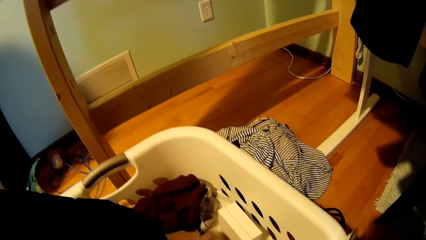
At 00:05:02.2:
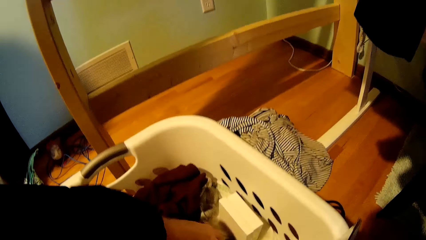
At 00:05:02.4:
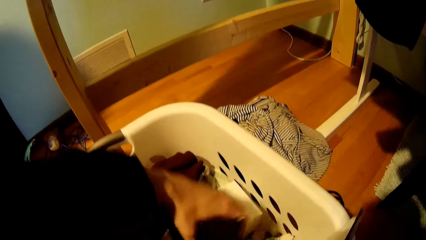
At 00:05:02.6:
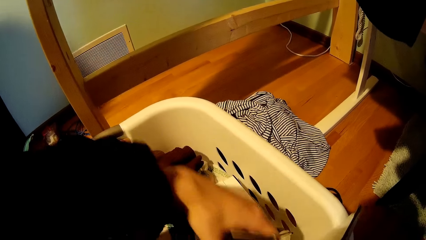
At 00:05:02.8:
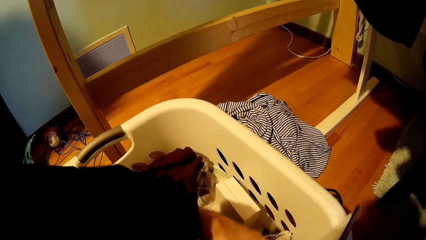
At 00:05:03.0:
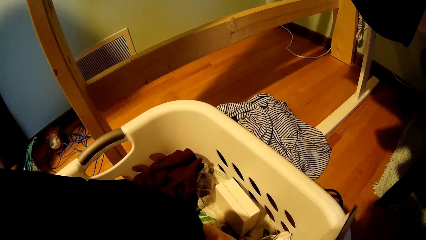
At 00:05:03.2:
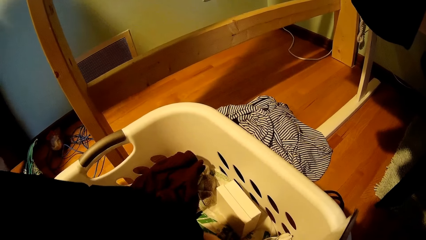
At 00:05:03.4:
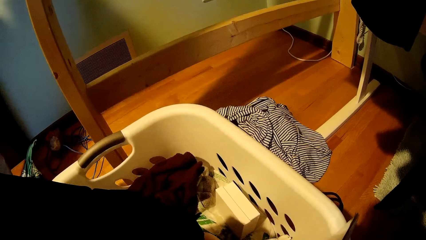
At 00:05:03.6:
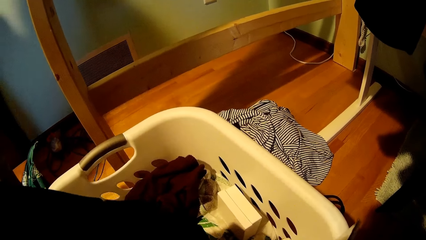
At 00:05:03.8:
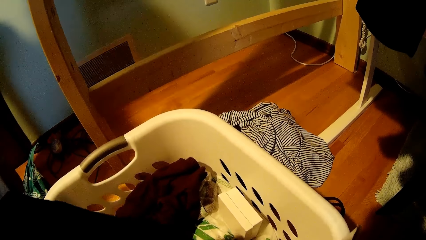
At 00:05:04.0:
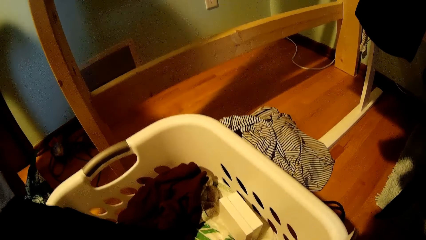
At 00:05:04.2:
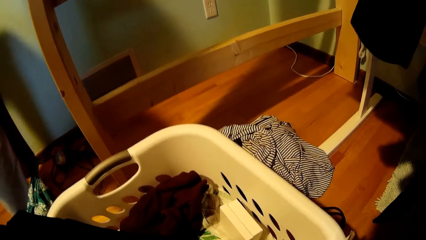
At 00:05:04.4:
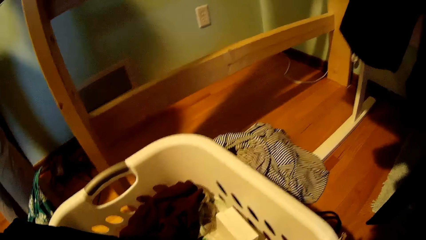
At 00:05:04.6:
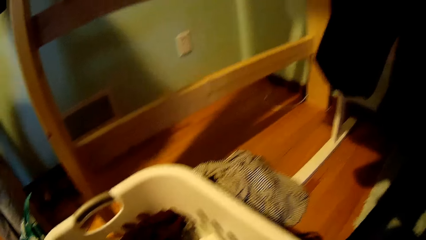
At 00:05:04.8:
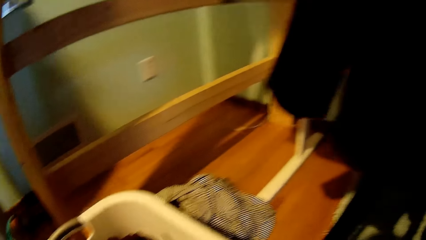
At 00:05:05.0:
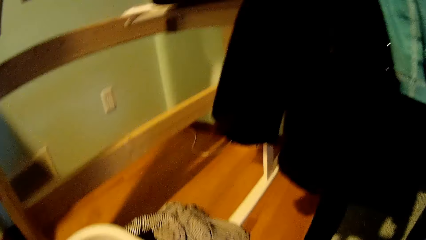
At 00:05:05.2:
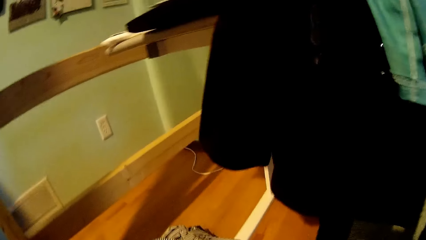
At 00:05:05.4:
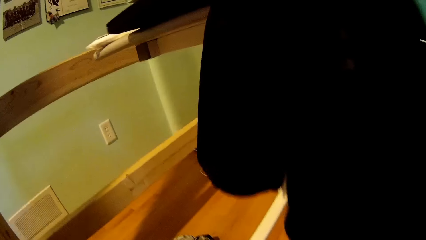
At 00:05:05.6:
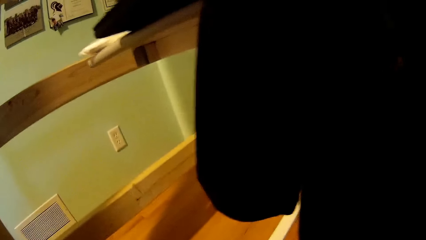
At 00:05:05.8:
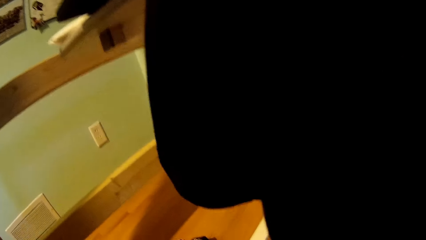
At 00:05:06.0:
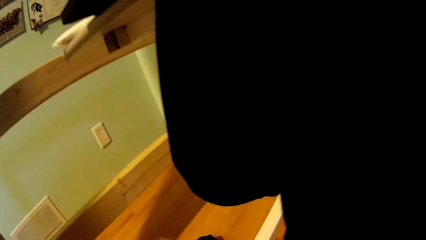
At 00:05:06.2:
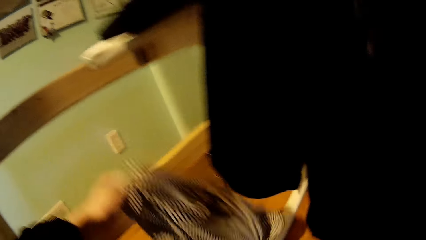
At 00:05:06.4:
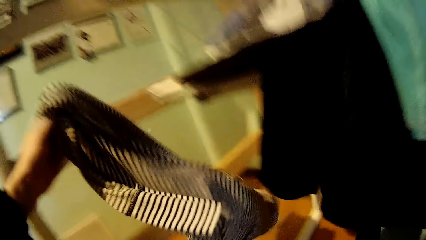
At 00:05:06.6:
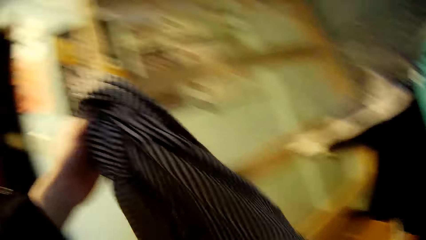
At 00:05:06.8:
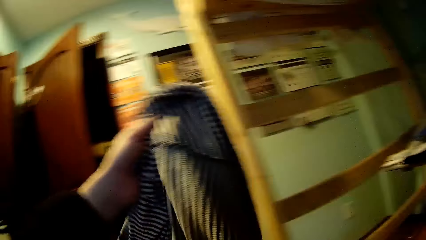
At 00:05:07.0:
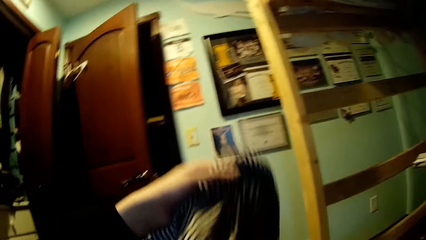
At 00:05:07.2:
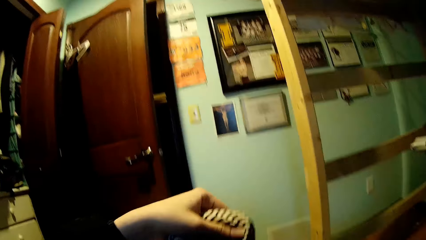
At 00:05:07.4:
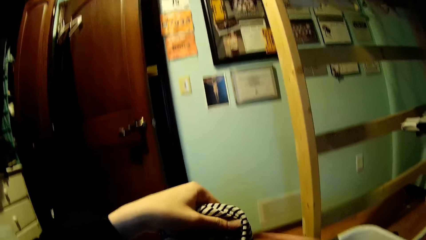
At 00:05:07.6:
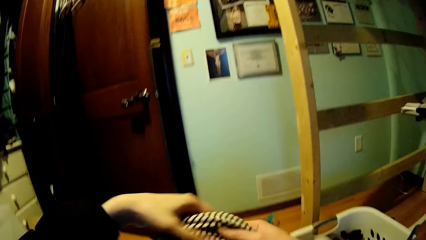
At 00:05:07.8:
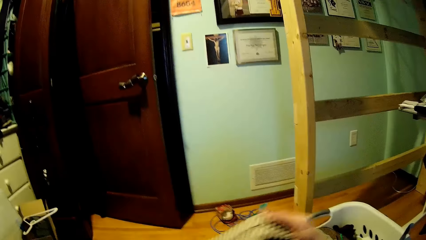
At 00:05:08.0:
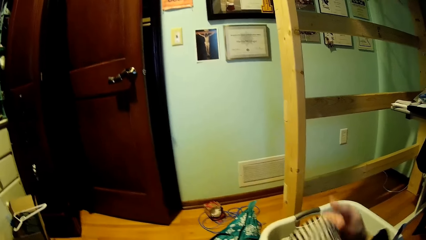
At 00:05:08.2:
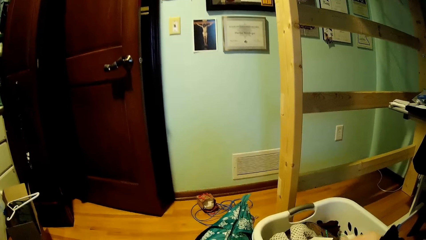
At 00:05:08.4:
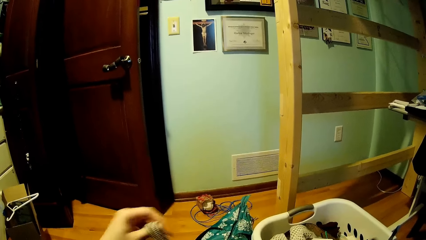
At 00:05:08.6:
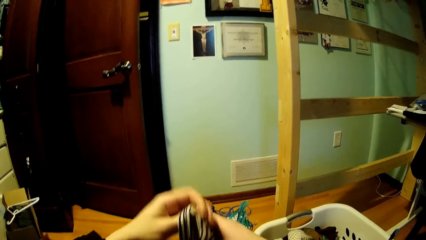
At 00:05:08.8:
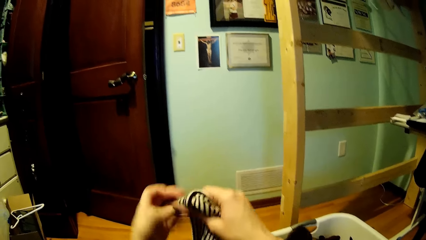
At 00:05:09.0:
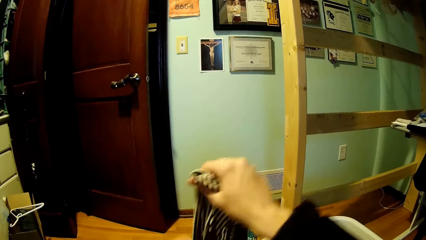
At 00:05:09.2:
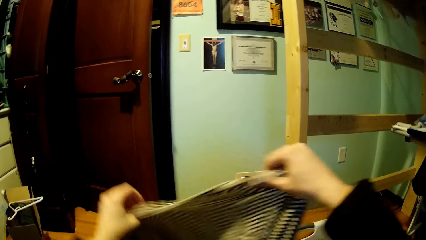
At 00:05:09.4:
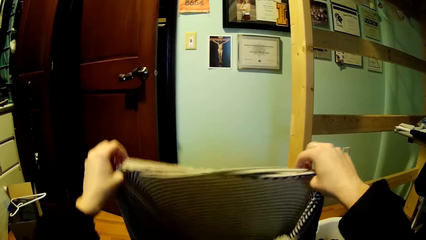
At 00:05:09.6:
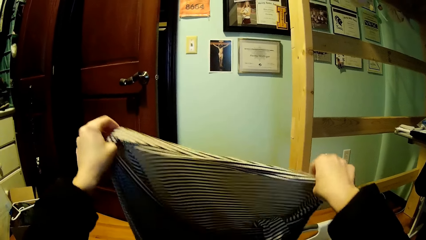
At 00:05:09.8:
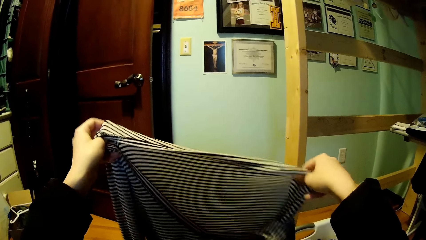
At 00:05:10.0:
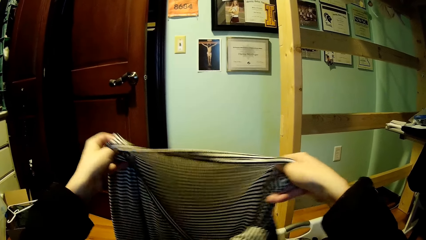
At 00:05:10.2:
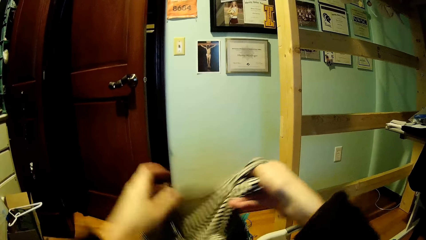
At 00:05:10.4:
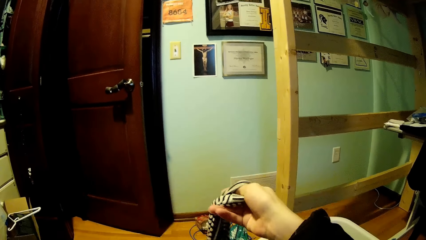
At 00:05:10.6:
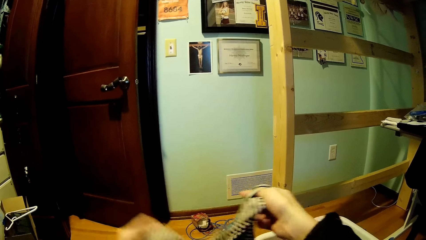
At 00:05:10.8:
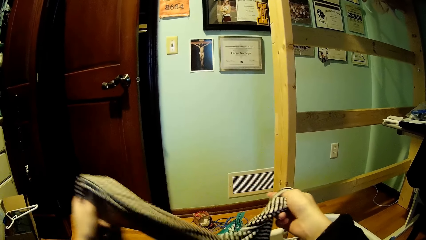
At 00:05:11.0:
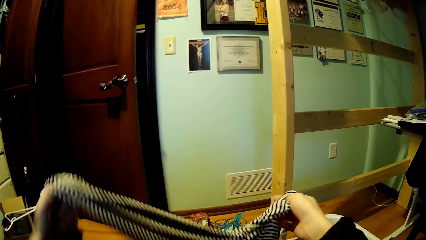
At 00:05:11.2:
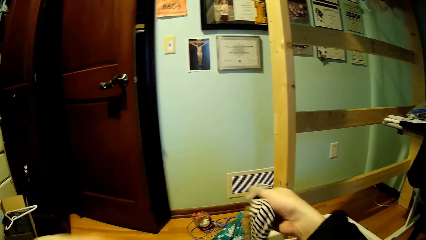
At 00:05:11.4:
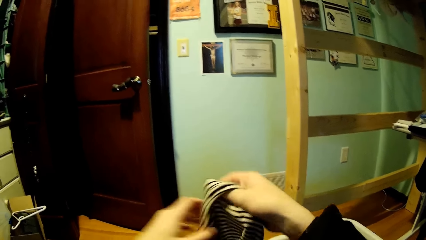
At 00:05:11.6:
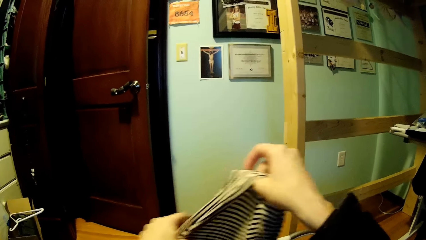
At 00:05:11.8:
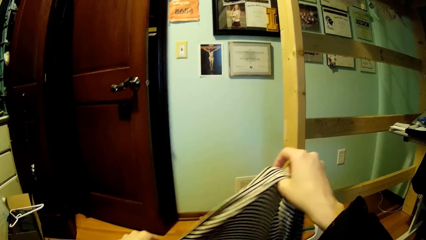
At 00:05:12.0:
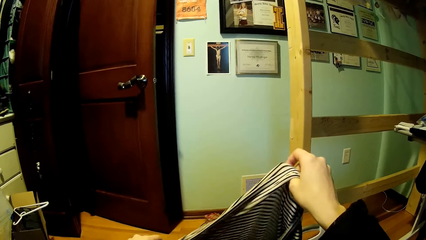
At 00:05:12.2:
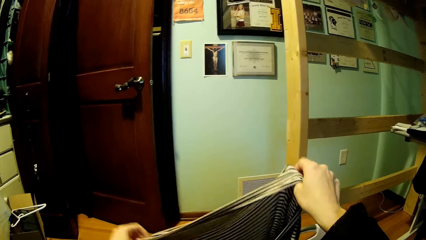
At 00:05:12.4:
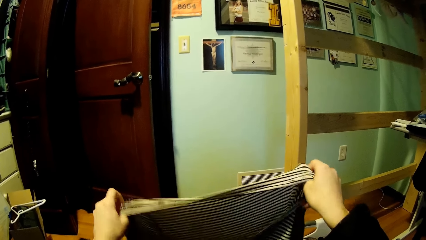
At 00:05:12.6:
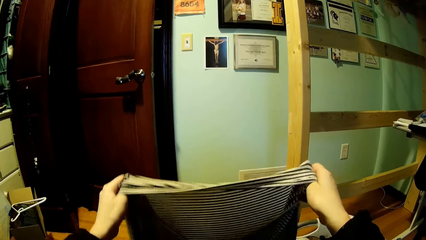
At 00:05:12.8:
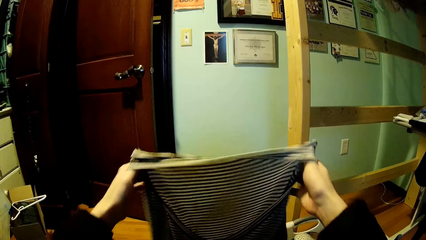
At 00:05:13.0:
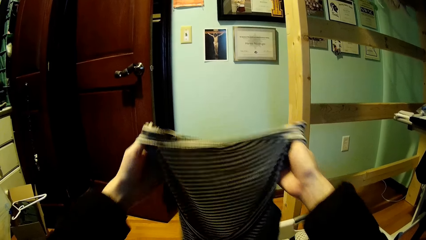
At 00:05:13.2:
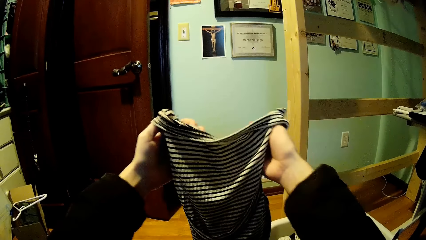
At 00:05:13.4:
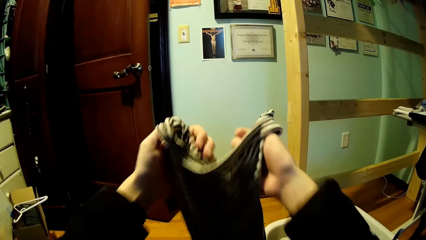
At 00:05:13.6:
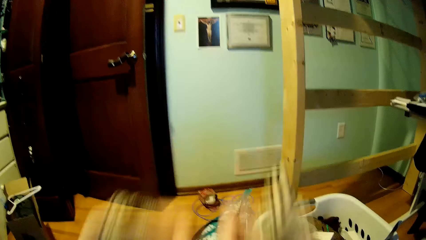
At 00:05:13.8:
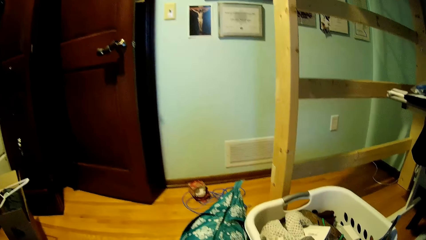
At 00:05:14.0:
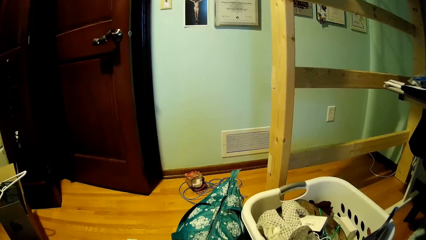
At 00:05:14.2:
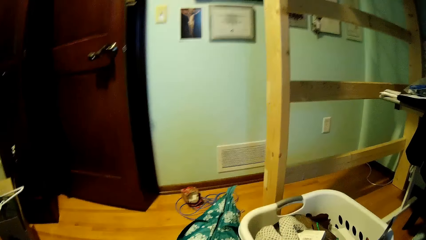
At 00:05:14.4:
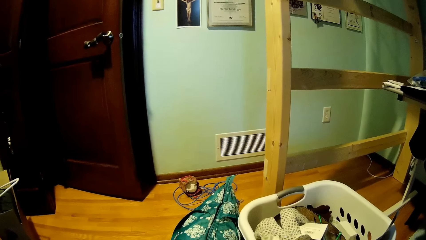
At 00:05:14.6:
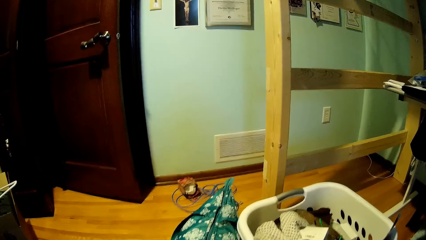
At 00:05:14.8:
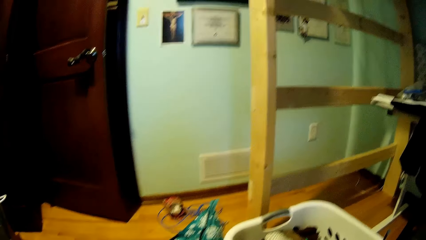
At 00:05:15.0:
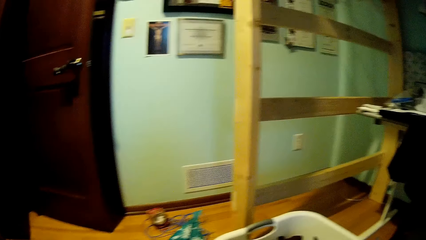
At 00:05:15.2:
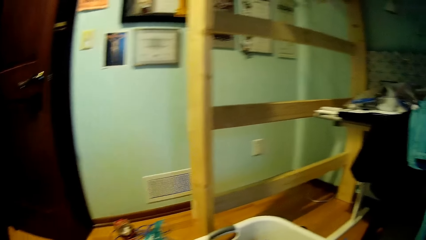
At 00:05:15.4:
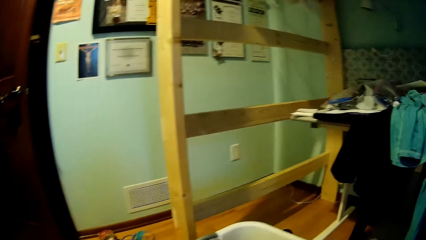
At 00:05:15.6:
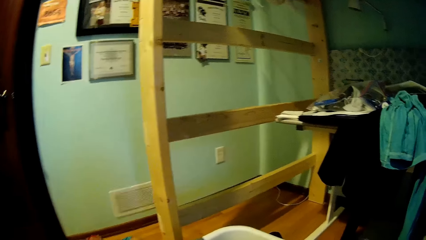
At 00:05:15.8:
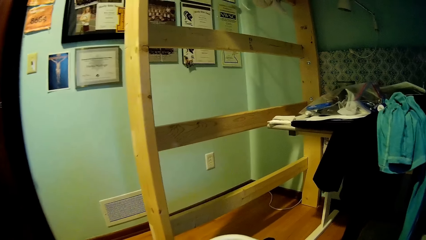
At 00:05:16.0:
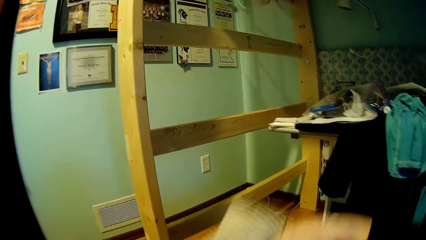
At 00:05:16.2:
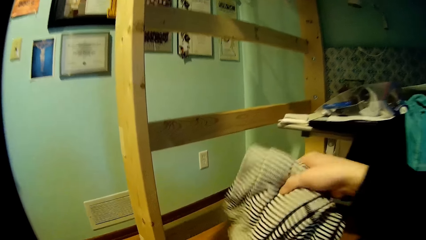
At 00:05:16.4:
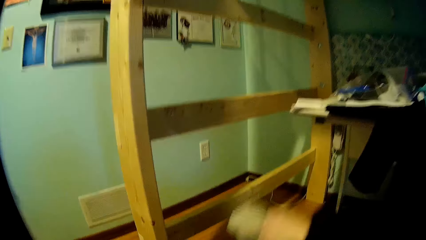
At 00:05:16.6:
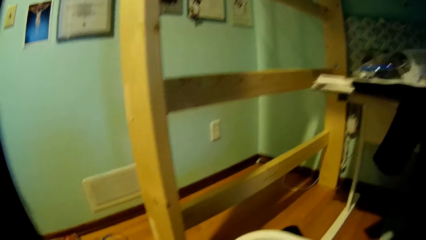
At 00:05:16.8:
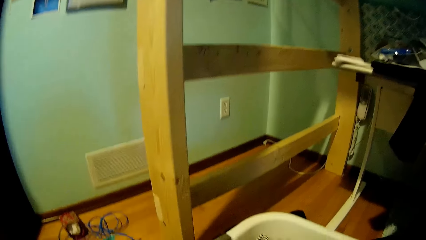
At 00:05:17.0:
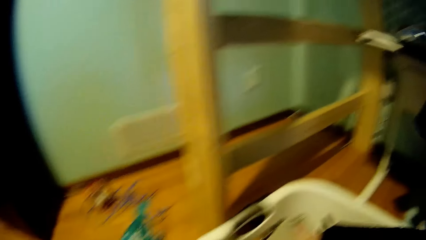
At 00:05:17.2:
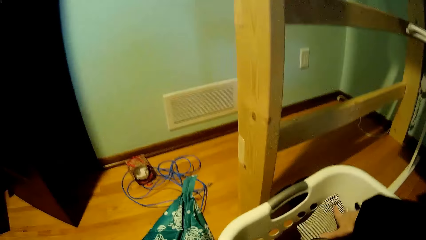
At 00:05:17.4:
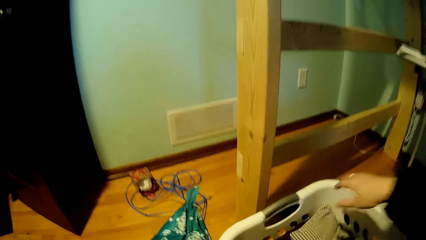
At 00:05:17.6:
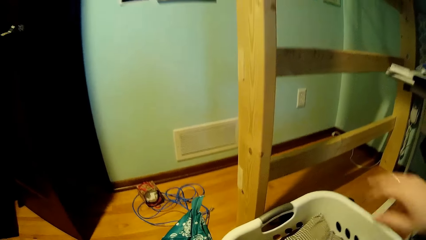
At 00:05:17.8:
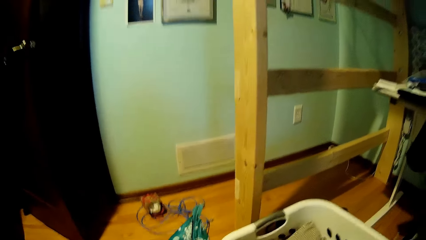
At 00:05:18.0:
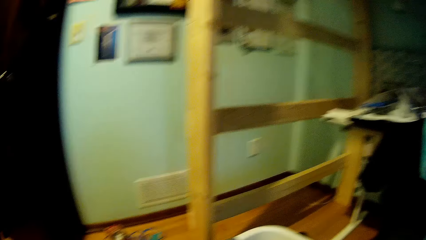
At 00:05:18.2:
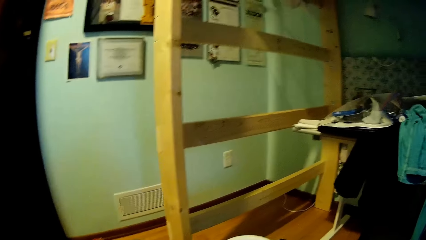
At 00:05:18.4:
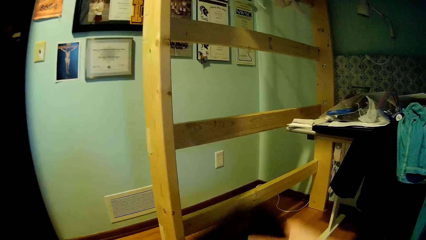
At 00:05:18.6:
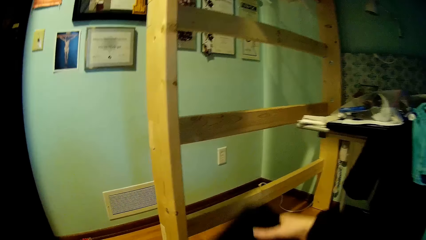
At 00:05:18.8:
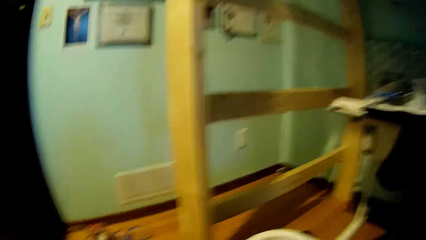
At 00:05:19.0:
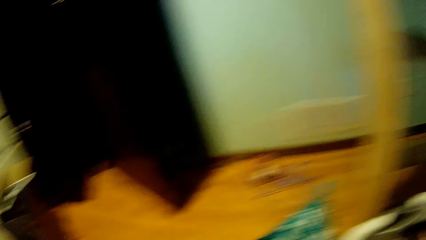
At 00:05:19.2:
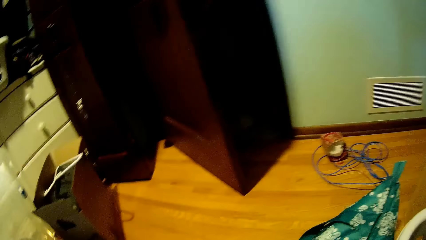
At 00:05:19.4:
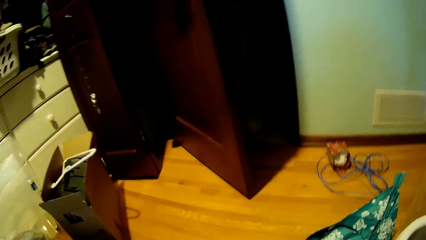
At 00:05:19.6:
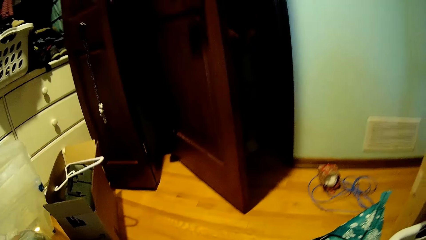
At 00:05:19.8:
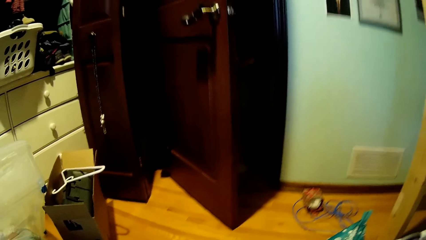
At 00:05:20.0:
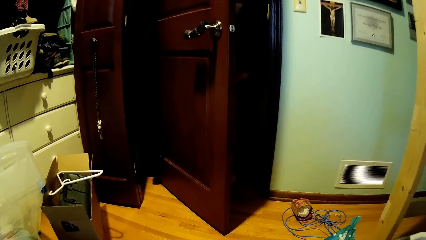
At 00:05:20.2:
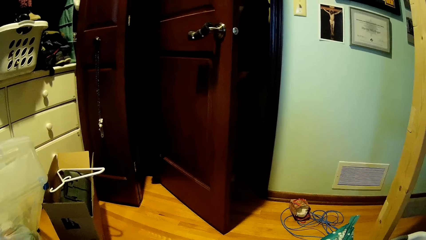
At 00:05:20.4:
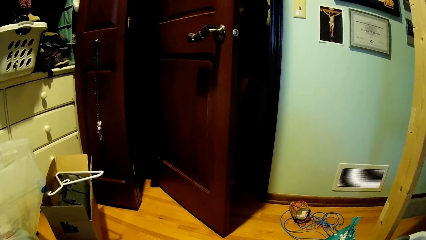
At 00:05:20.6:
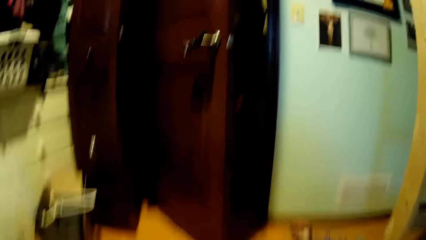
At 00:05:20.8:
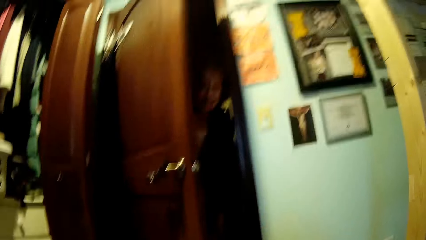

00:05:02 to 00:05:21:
The camera wearer moves a hand in the bucket. A person stands beside the camera wearer. The camera wearer looks around. They pick up a cloth from the bucket. They stretch the cloth. They look around. They put the cloth in the bucket. They look around. They pick up the cloth and drop the cloth. They look around.
